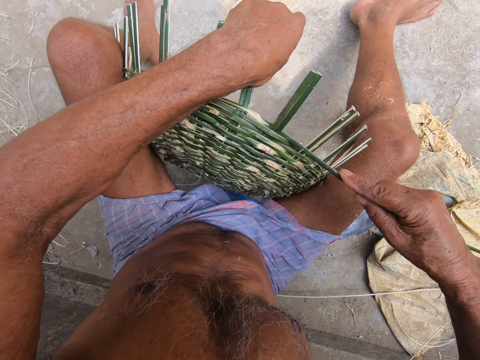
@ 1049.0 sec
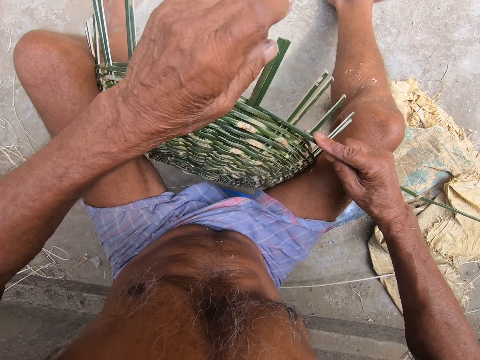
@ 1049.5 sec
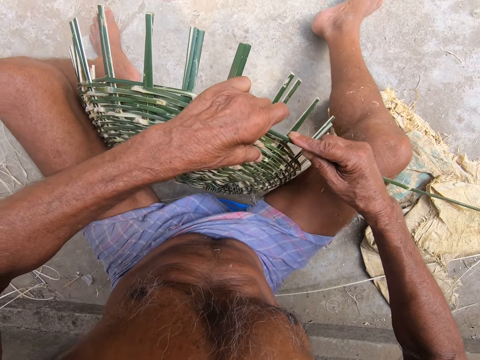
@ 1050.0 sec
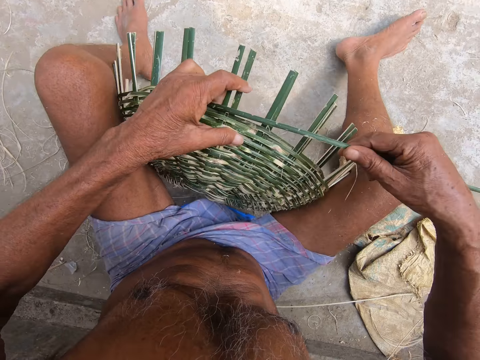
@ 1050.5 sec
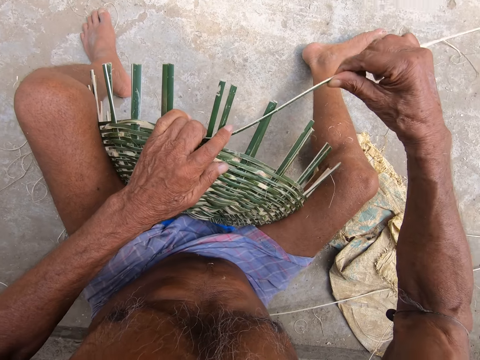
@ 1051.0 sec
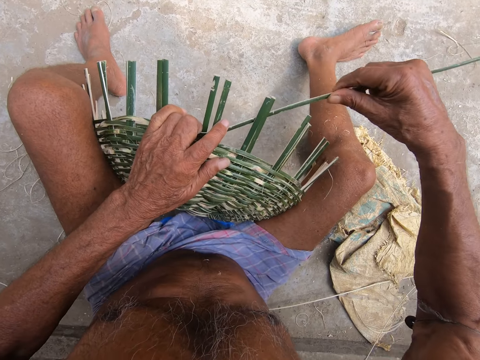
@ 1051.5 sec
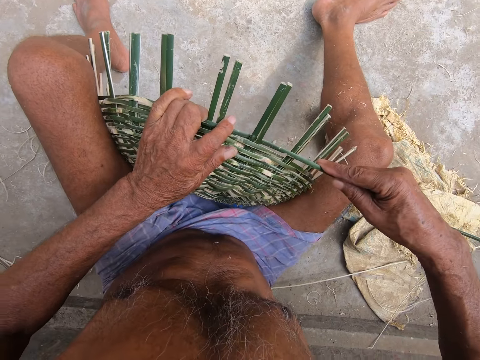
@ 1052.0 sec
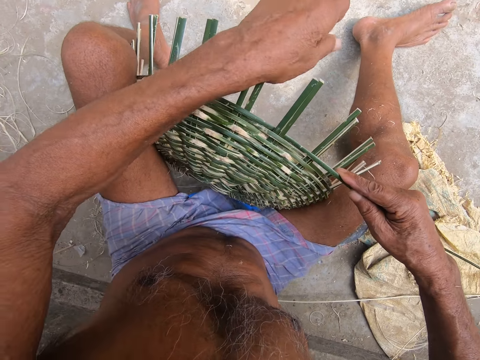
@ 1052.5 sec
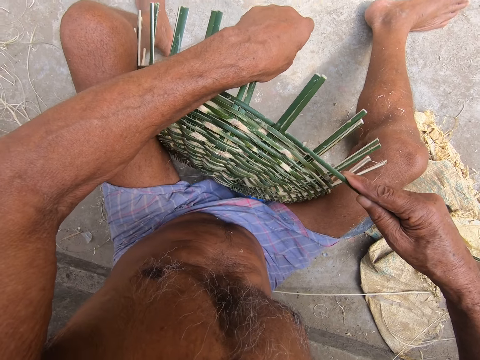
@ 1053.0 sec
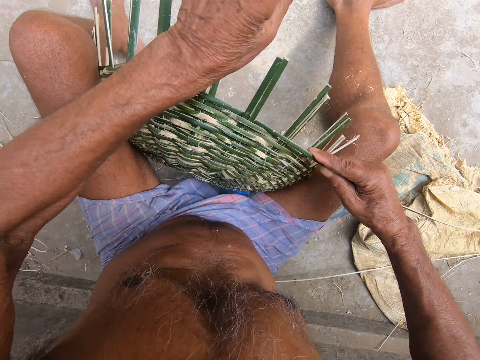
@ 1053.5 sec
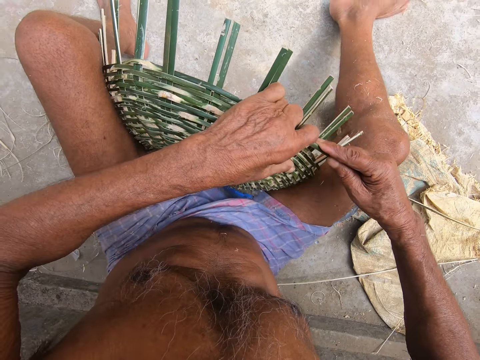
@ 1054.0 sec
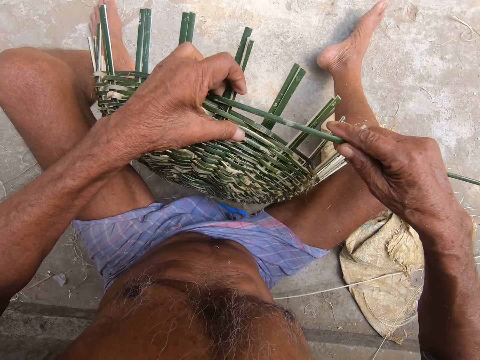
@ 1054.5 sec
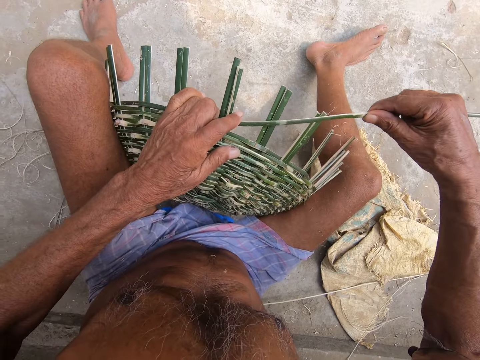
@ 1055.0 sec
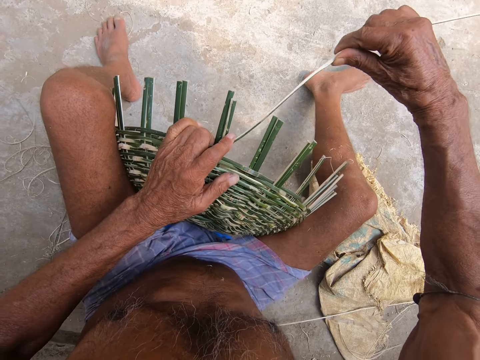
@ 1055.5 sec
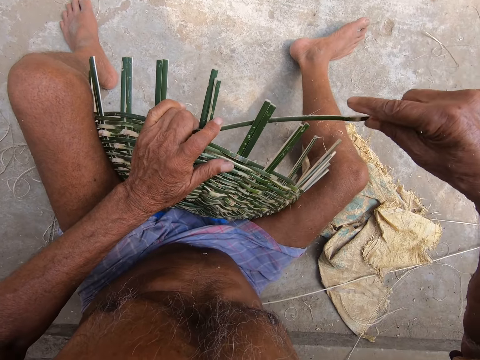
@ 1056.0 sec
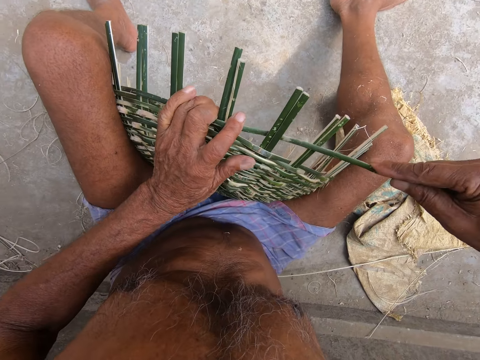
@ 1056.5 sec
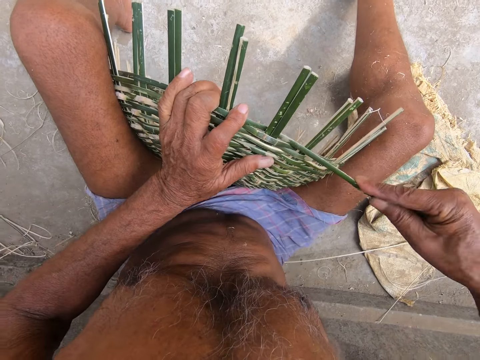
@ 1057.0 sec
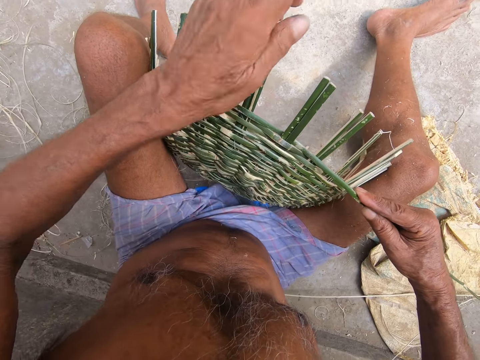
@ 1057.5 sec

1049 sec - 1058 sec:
The camera wearer folds a thread with the left hand. They adjust a reed on a basket. They adjust the basket on the floor. They turn the basket with the left hand. They coil the reed on the basket. They weave the basket with the thread. They adjust the reed on the basket. They fold the thread with the left hand. They adjust the basket on the floor. They turn a mat with the left hand. They coil the reed on the basket. They weave the mat with the thread.
